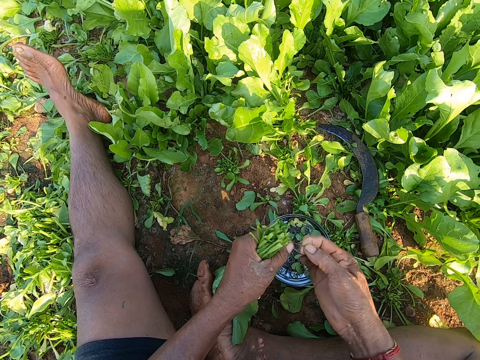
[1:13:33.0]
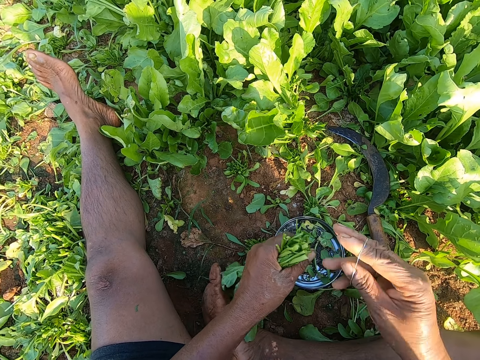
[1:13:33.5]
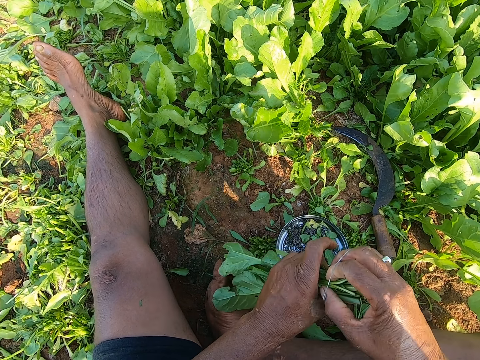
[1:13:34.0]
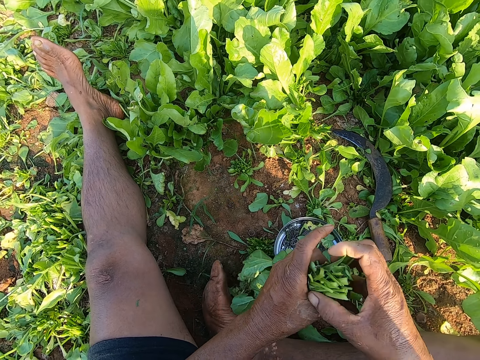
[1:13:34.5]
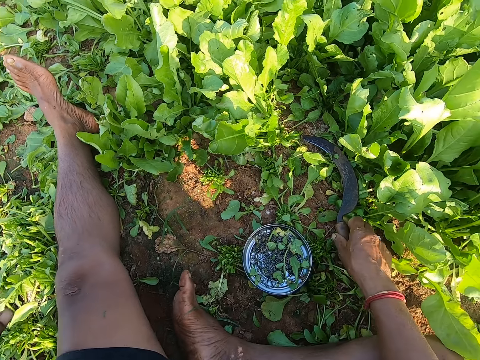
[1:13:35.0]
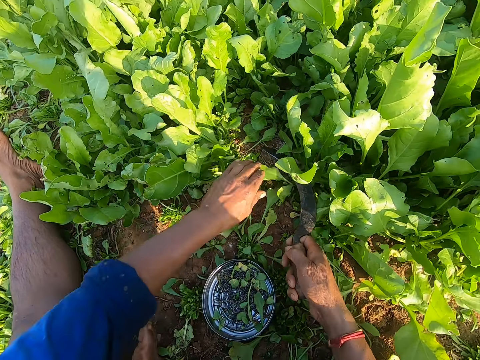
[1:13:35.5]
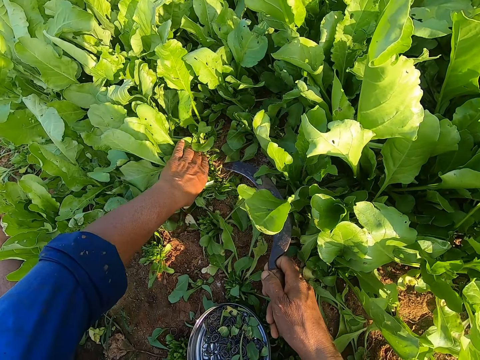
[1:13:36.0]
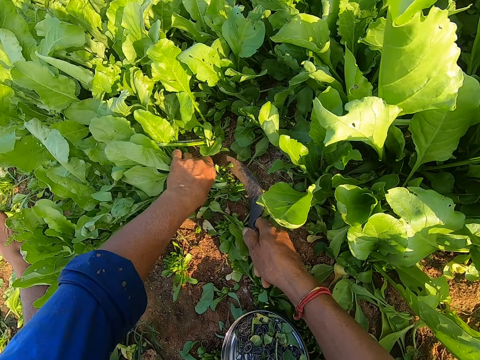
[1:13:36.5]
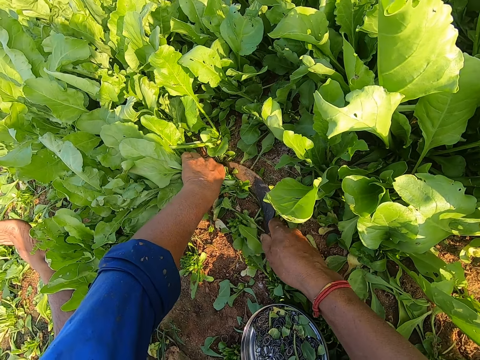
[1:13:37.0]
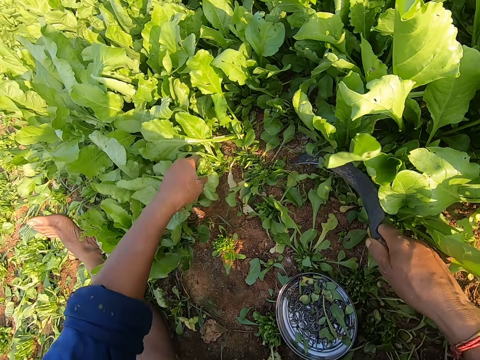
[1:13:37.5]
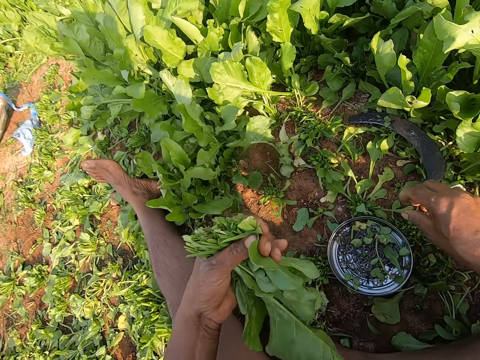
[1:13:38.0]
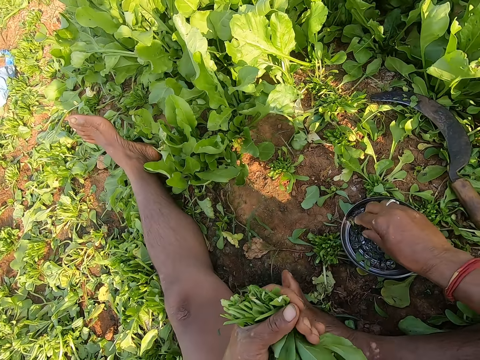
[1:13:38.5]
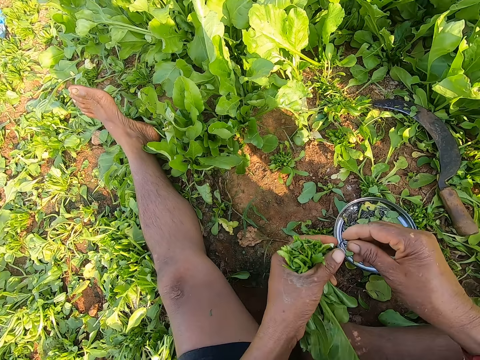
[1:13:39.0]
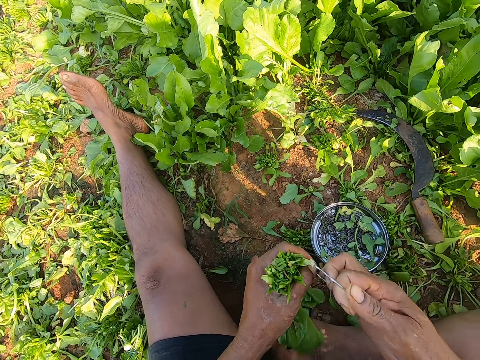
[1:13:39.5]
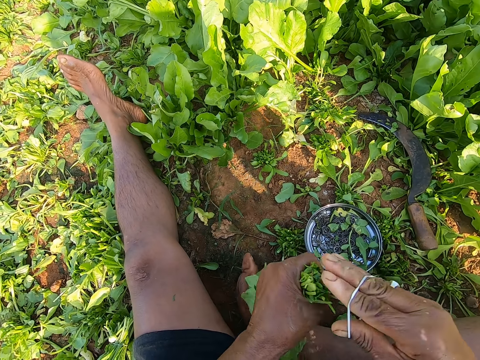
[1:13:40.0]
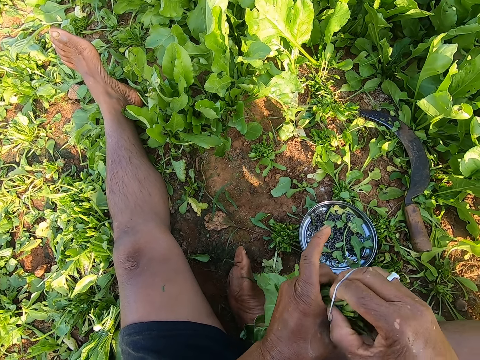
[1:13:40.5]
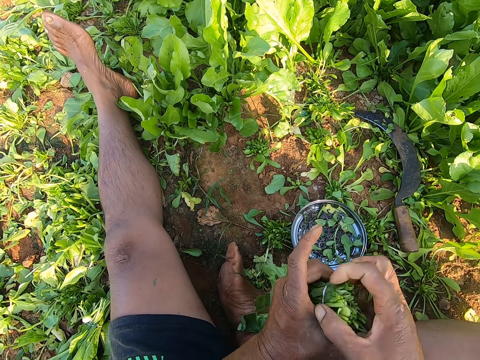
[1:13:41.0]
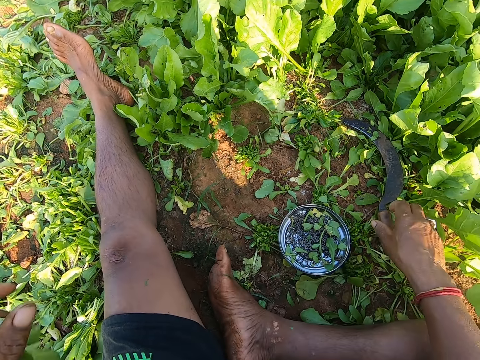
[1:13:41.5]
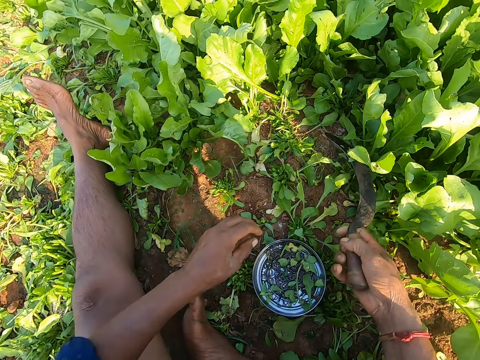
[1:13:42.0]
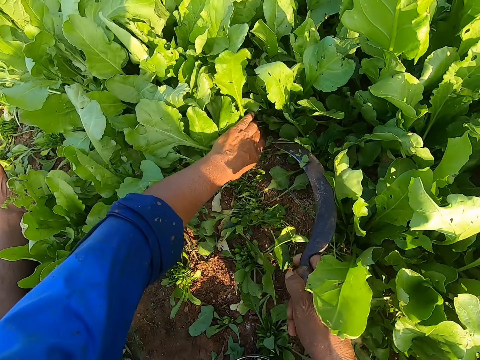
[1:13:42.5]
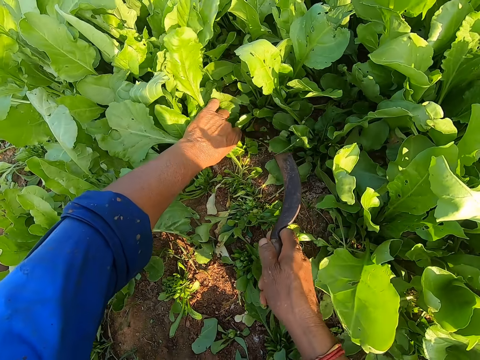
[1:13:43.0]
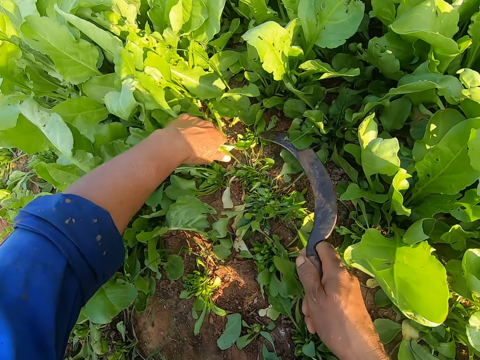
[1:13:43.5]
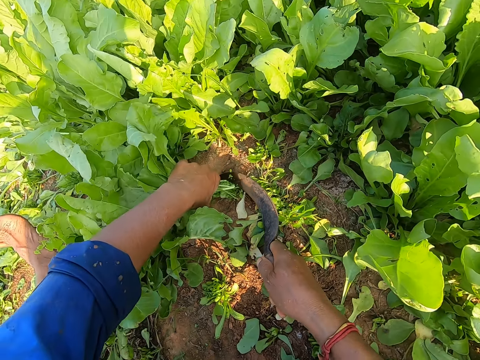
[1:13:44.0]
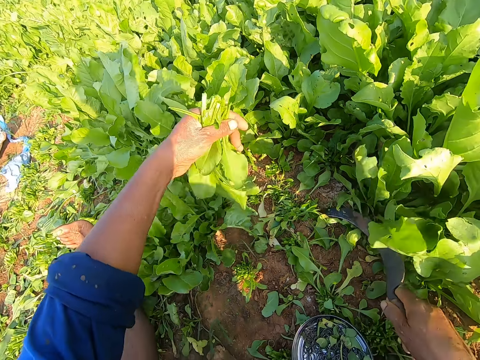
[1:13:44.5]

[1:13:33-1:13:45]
The camera wearer puts the rubber band on the spinach leaves in his left hand with his right hand. He drops the spinach leaves in his left hand on the ground. He picks up the sickle on the ground with his right hand. He holds the spinach. He adjusts the position of the plate on the ground with his left hand. He cuts the spinach leaves on the ground with the sickle in his right hand. He drops the sickle in his right hand on the ground. He picks up rubber bands from the plate on the ground with his right hand. He puts the rubber band on the spinach leaves in his left hand with his right hand. He drops the spinach leaves in his left hand on the ground. He picks up the sickle on the ground with his right hand. He holds the spinach leaves on the ground with his left hand. He cuts the spinach leaves on the ground with the sickle in his right hand.

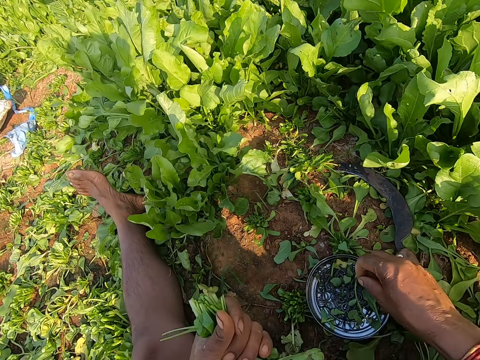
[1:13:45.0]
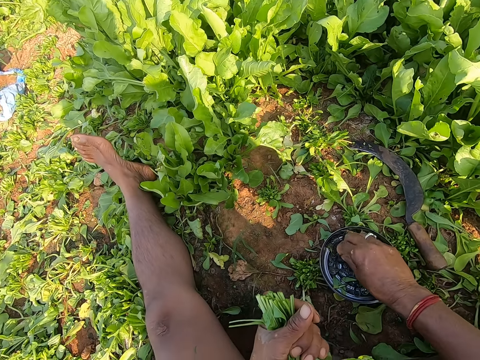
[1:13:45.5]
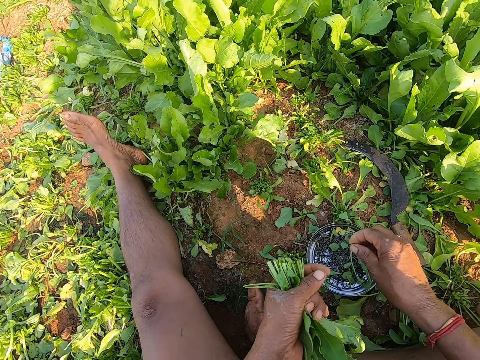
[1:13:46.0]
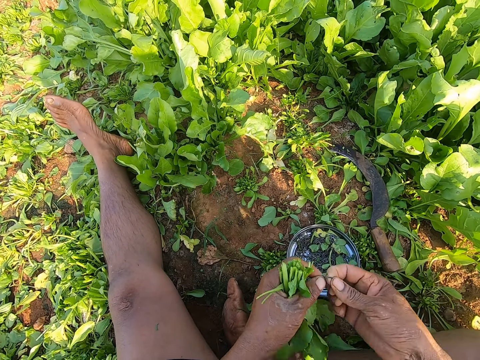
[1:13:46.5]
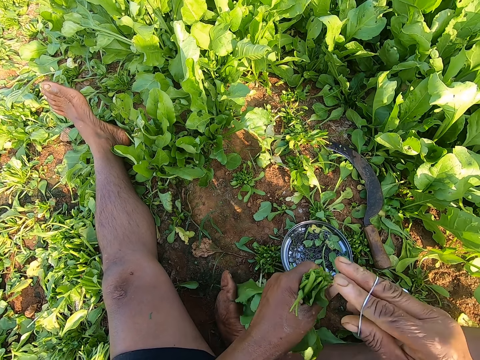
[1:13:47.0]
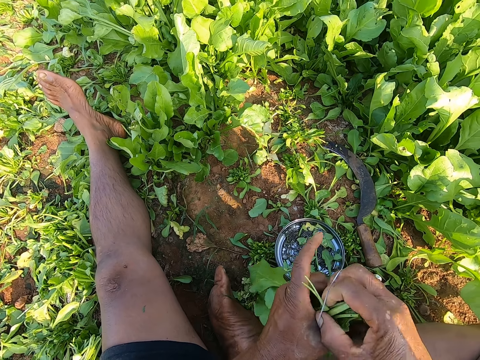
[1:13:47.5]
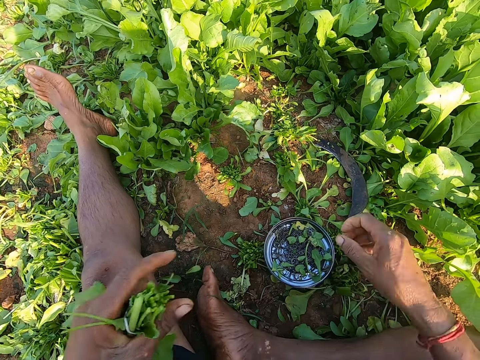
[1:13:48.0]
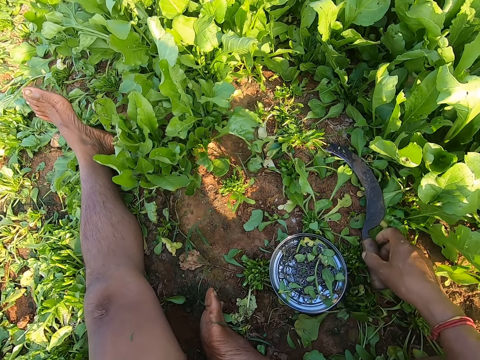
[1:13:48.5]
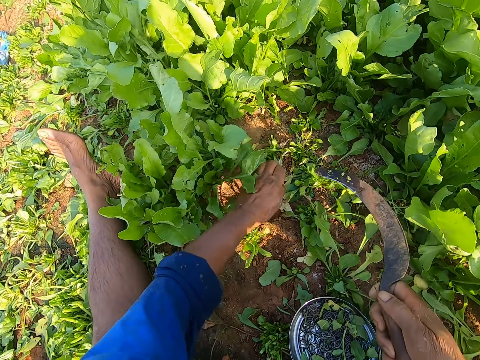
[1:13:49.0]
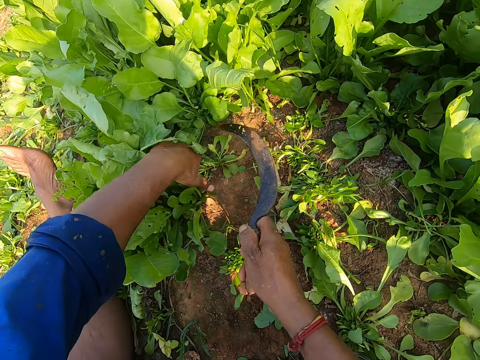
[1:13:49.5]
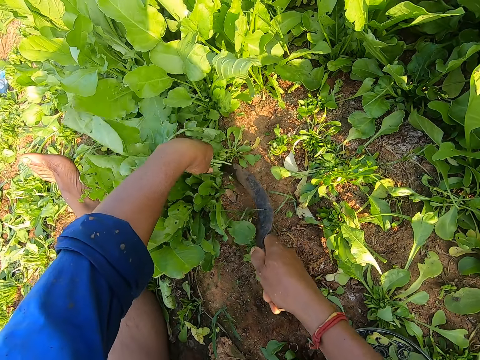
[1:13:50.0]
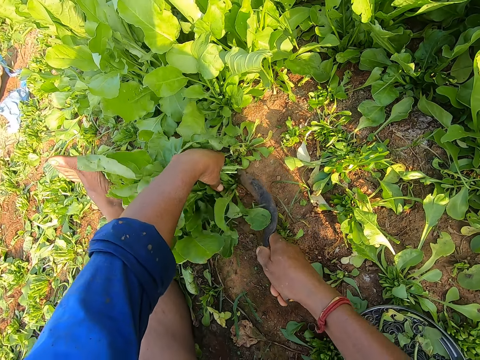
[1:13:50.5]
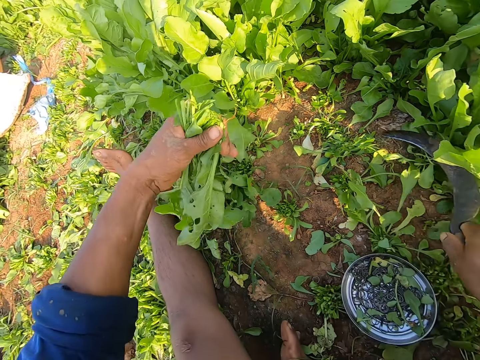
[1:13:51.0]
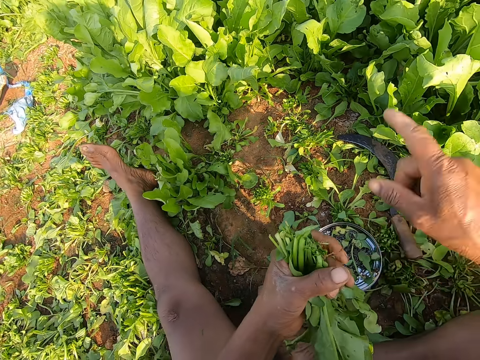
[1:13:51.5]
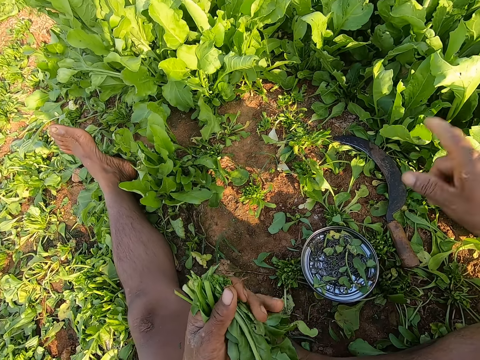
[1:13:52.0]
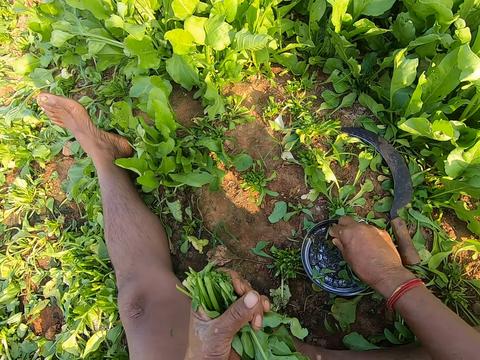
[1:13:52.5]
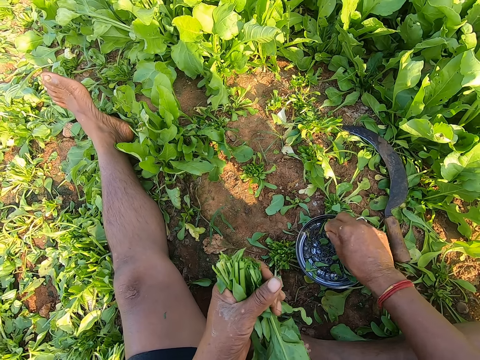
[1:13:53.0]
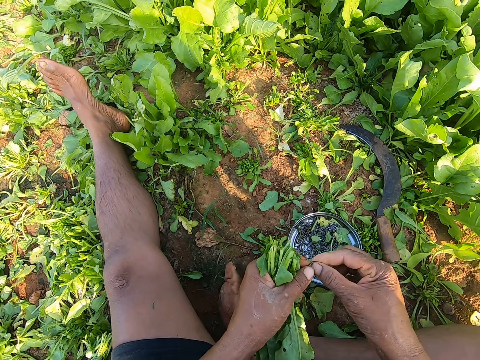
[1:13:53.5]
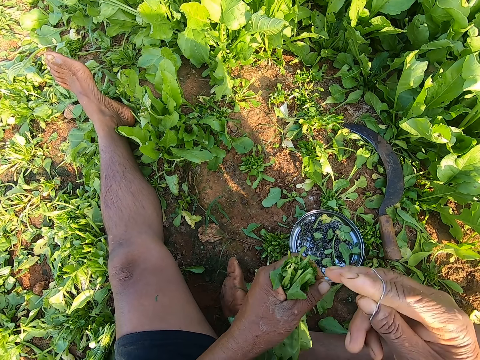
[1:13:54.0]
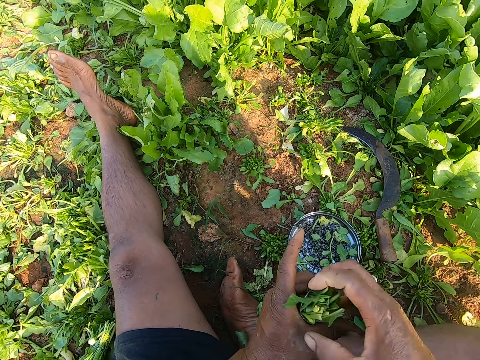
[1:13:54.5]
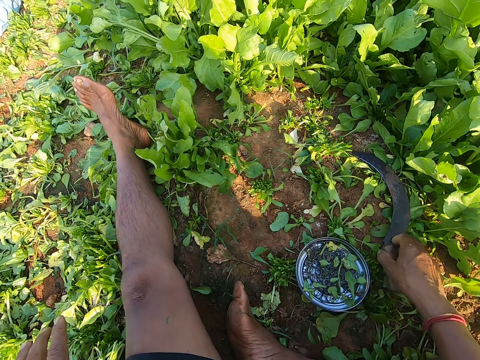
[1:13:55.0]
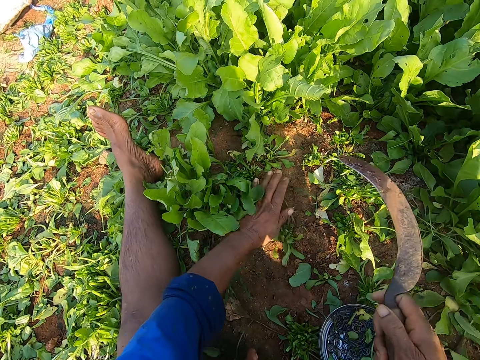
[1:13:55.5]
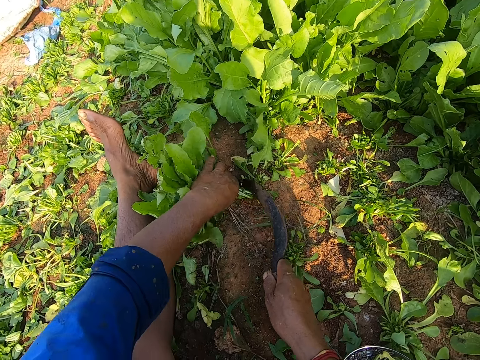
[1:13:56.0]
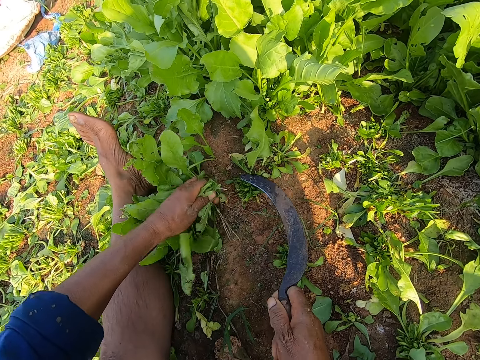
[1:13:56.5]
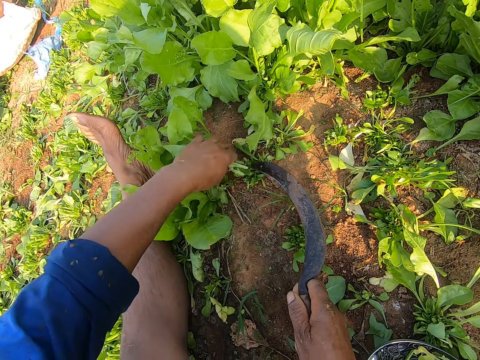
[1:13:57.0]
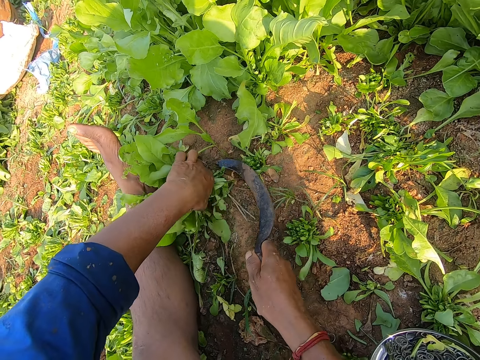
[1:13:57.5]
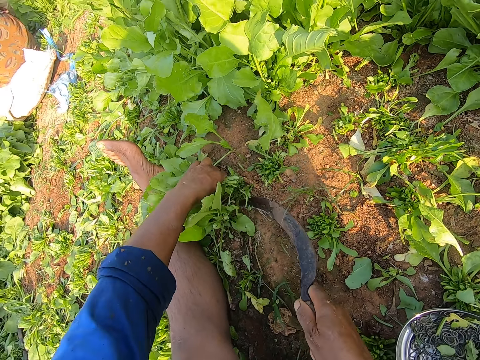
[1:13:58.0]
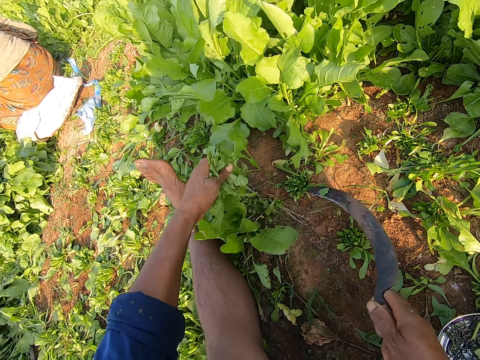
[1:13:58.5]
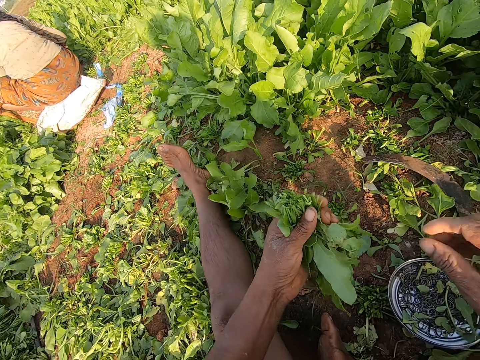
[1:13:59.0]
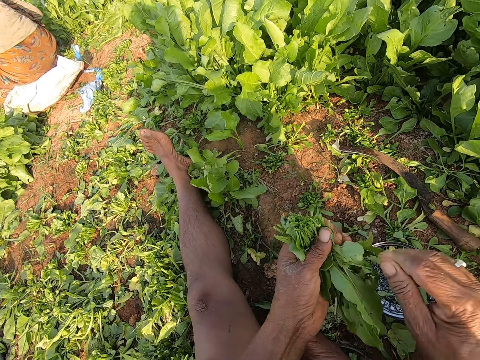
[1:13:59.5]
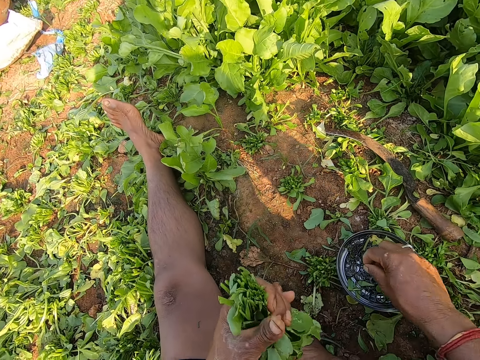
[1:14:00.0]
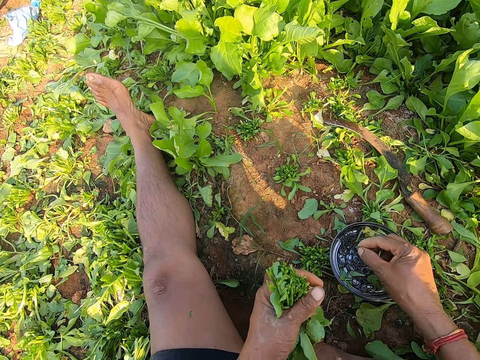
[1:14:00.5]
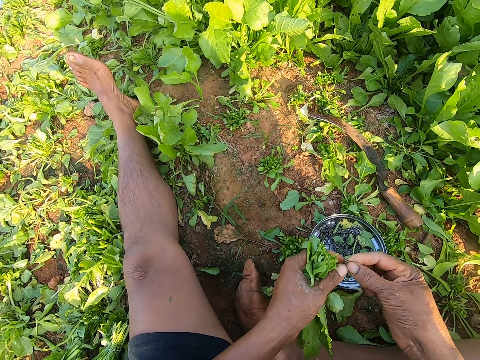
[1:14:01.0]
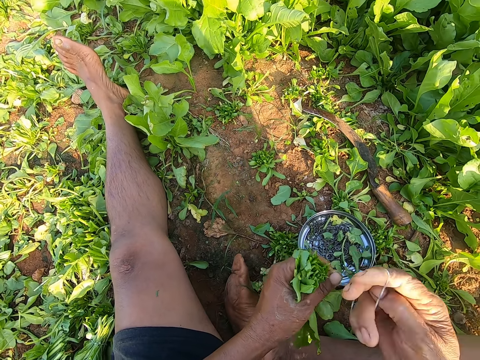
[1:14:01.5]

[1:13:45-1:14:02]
The camera wearer drops the sickle in his right hand on the ground. He picks rubber bands from the plate on the ground with his right hand. He puts the rubber band on the spinach leaves in his left hand with his right hand. He drops the spinach leaves in his left hand on the ground. He picks the sickle on the ground with his right hand. He holds the spinach leaves on the ground with his left hand. He cuts the spinach leaves on the ground with the sickle in his right hand. He drops the sickle in his right hand on the ground. He picks the rubber bands from the plate on the ground with his right hand. He puts the rubber band on the spinach leaves in his left hand with his right hand. He drops the spinach leaves in his left hand on the ground. He picks the sickle on the ground with his right hand. He holds the spinach leaves on the ground with his left hand. He cuts the spinach leaves on the ground with the sickle in his right hand. He holds the spinach leaves on the ground with his left hand. He cuts the spinach leaves on the ground with the sickle in his right hand. He drops the sickle in his right hand on the ground. He removes dirt from the spinach leaves in his left hand with his right hand. He picks the rubber bands from the plate on the ground with his right hand. He ties the spinach.
